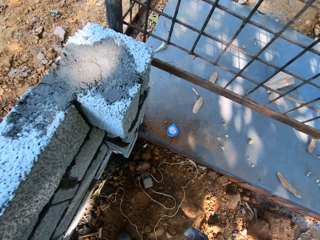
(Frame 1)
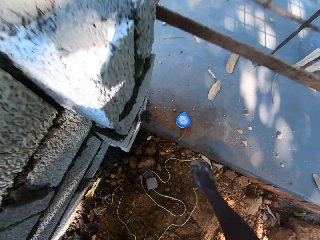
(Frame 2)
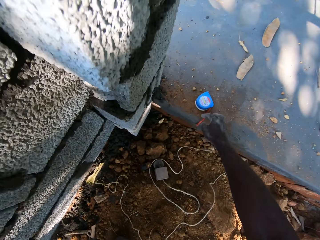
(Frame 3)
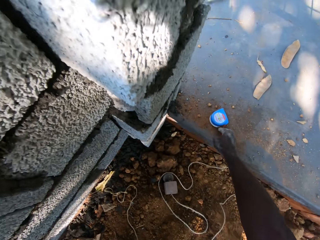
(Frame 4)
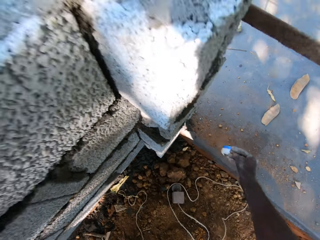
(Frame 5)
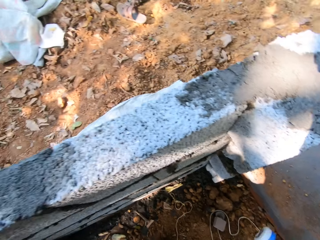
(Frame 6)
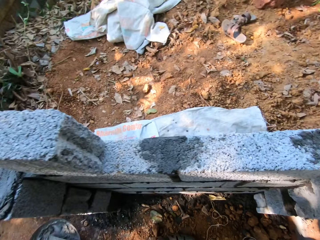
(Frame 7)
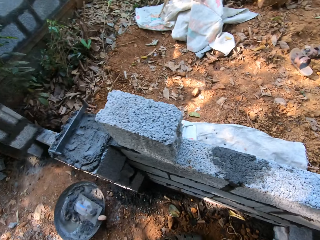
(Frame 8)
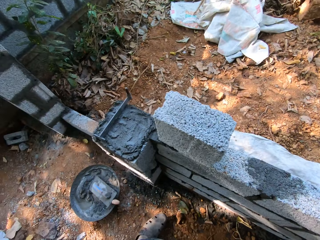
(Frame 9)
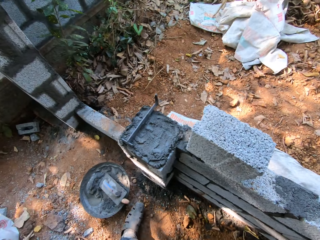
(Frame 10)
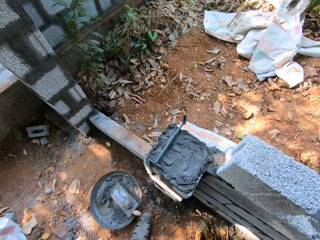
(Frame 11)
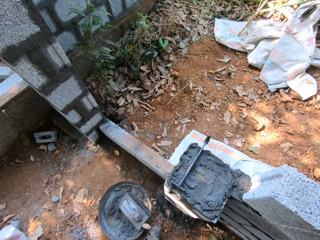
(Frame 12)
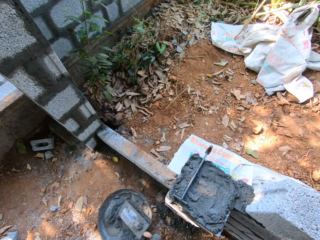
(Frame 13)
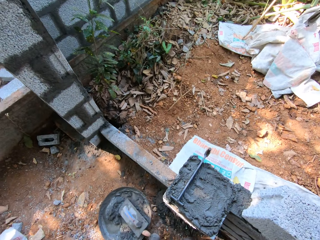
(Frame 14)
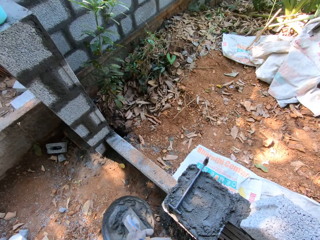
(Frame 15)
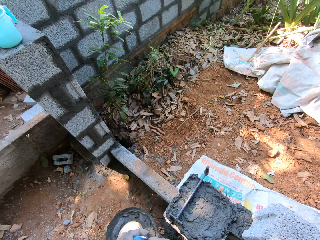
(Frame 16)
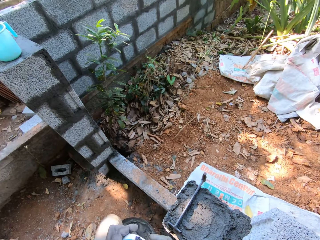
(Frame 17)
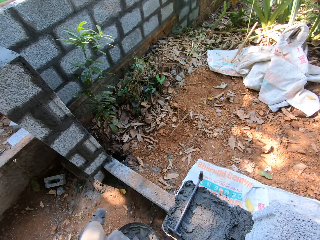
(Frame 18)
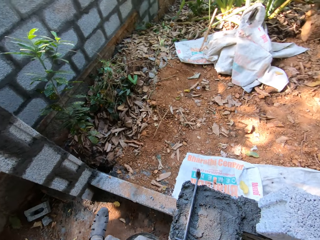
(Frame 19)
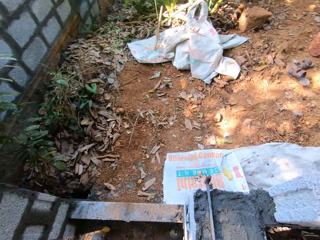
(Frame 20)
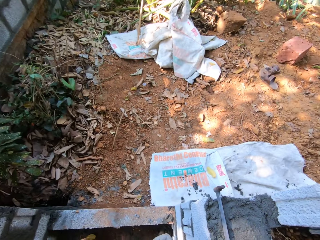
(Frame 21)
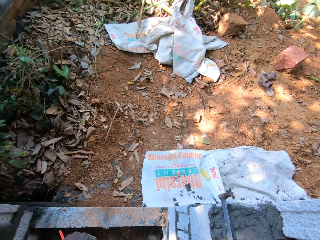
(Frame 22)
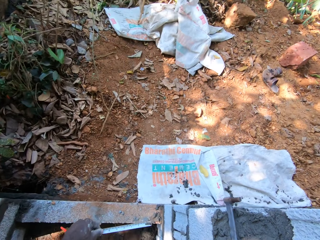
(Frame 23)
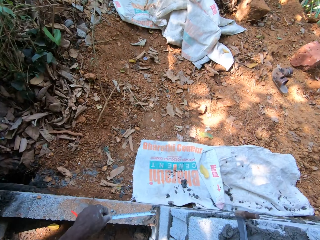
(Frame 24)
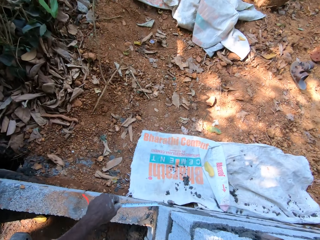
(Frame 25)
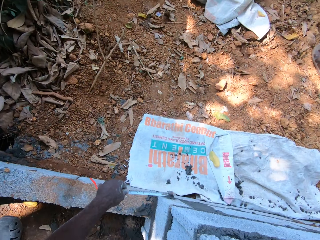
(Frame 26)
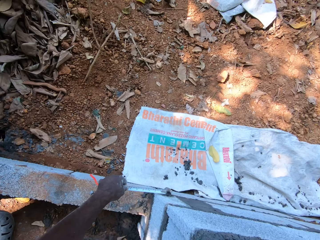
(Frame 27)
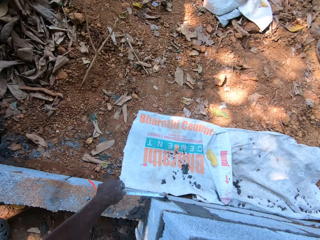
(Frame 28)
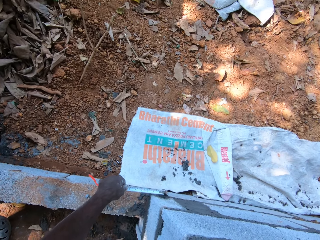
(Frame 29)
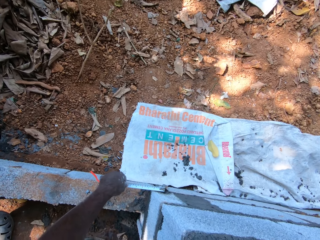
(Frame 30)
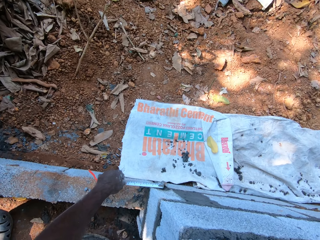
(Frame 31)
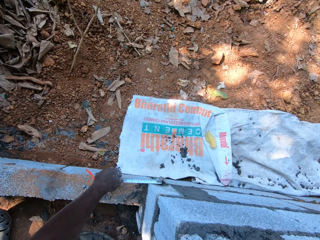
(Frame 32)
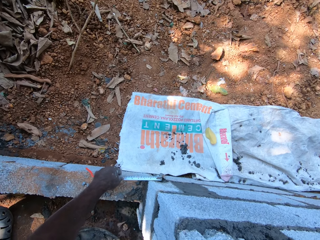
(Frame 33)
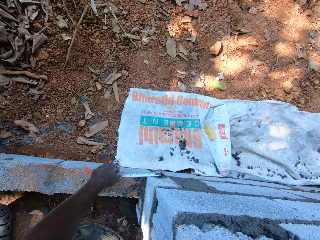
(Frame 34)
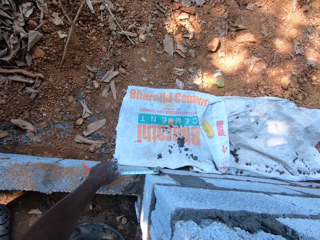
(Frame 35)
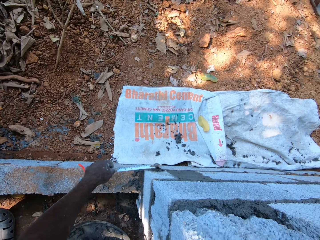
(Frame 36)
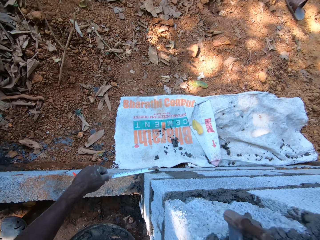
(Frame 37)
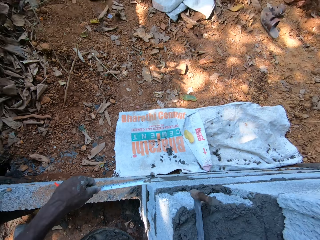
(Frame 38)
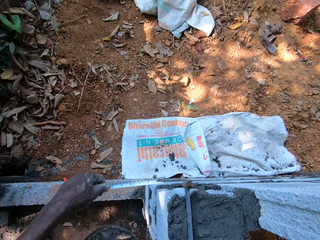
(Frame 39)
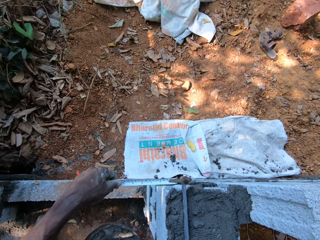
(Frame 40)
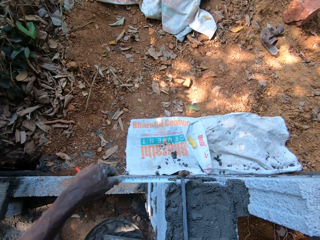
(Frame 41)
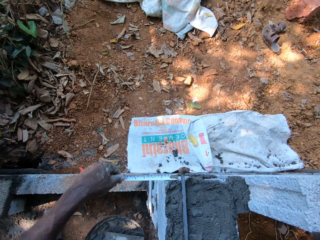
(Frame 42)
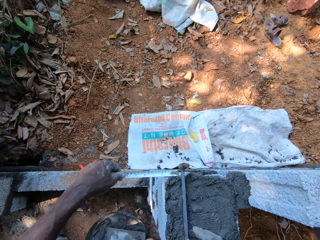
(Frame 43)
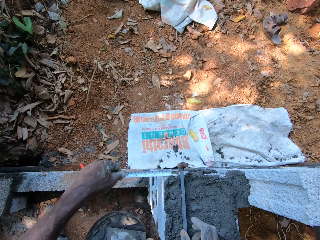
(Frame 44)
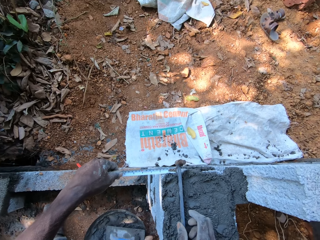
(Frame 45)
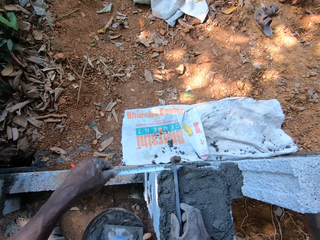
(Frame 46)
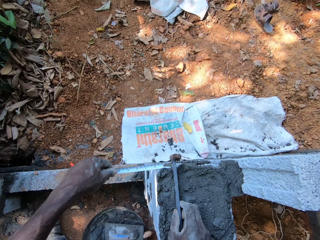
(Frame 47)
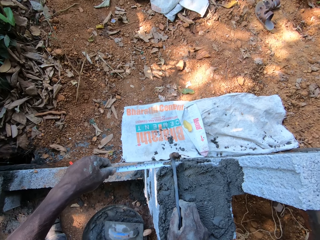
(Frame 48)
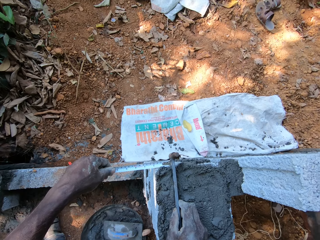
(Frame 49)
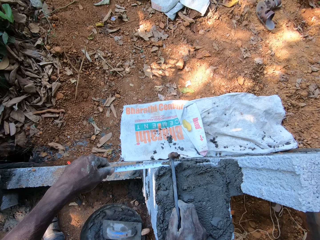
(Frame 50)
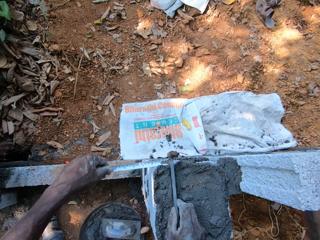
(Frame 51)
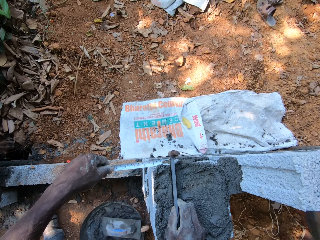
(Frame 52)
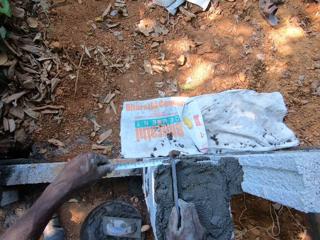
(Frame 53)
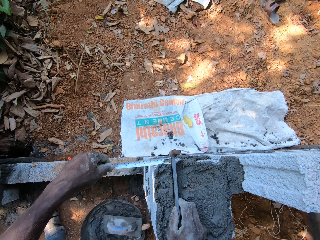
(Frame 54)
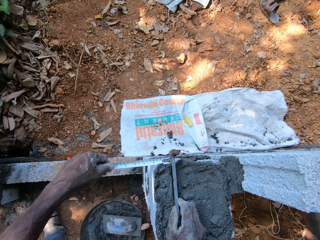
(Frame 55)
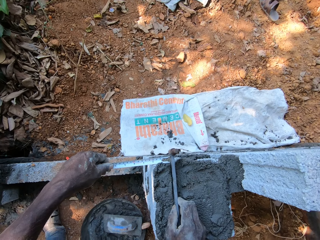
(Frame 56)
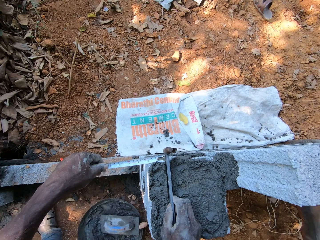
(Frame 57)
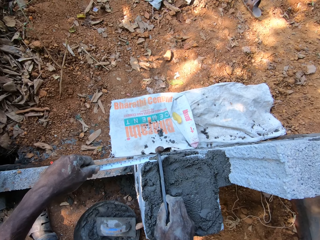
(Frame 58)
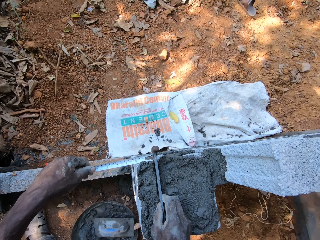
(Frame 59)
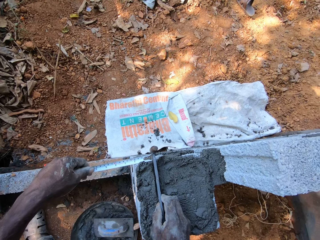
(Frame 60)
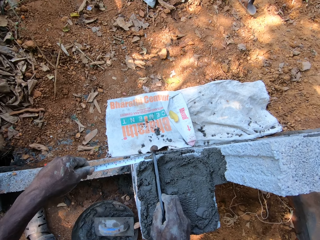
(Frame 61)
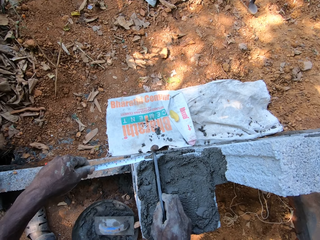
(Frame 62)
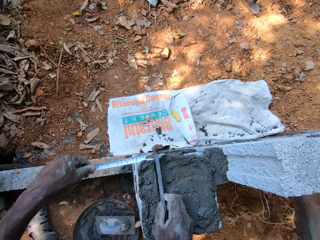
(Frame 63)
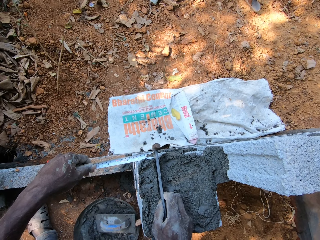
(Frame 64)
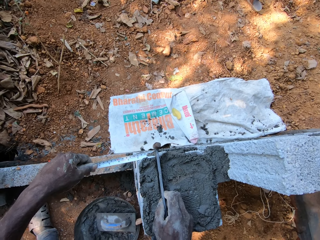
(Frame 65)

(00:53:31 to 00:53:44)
The camera wearer picks a measuring tape from the ground with his right hand. He holds the measuring tape with both hands. He extends the measuring tape with both hands. He measures the concrete block with the measuring tape with his left hand. He holds the metal rod on the concrete block with his right hand.

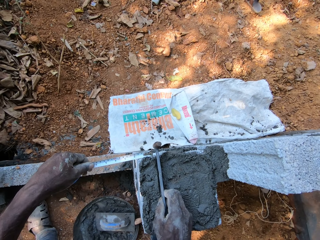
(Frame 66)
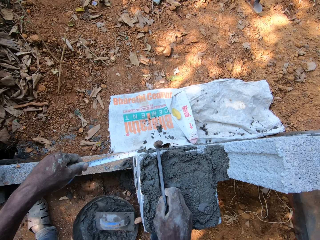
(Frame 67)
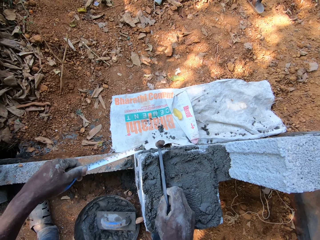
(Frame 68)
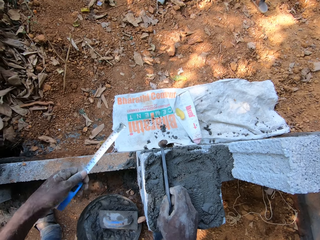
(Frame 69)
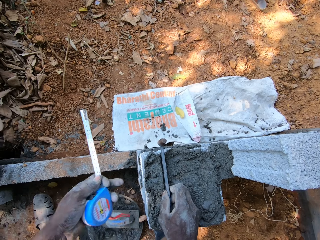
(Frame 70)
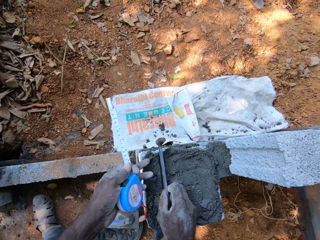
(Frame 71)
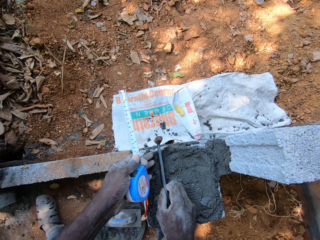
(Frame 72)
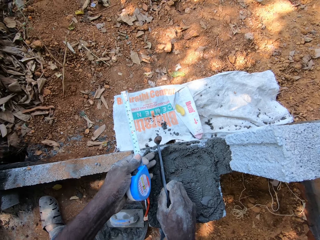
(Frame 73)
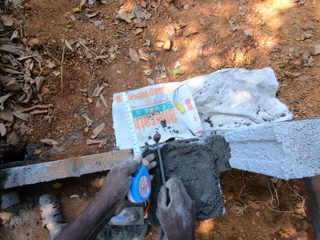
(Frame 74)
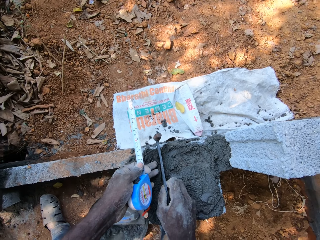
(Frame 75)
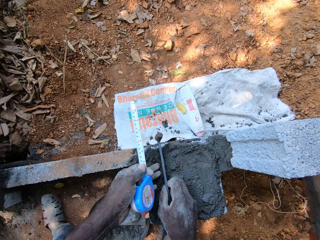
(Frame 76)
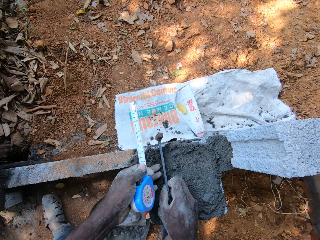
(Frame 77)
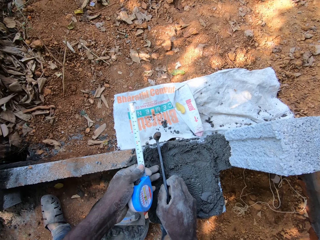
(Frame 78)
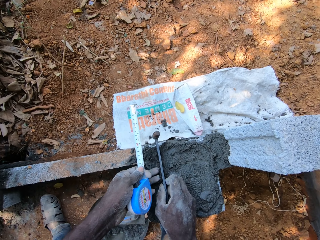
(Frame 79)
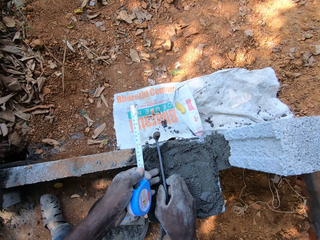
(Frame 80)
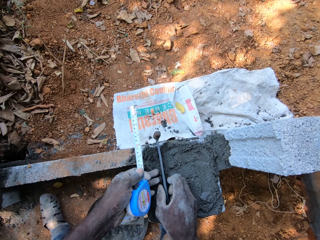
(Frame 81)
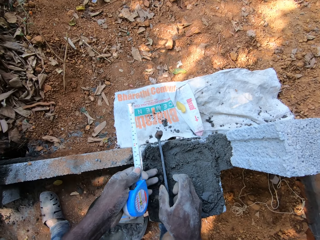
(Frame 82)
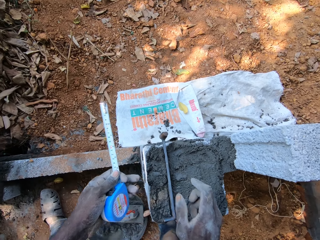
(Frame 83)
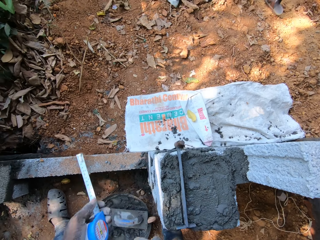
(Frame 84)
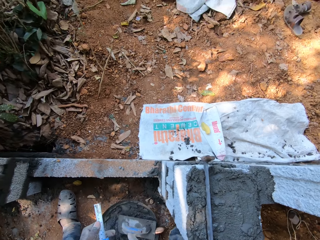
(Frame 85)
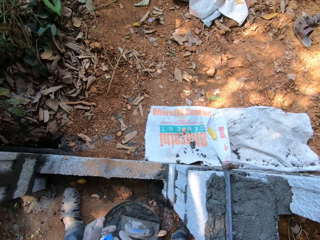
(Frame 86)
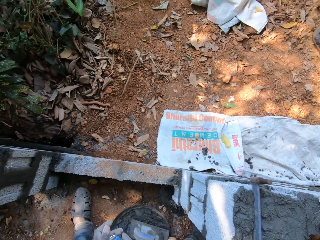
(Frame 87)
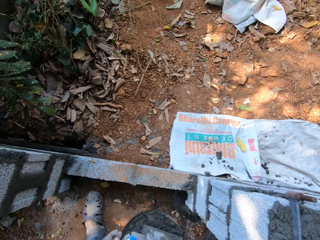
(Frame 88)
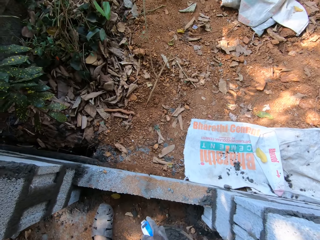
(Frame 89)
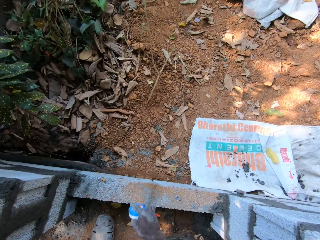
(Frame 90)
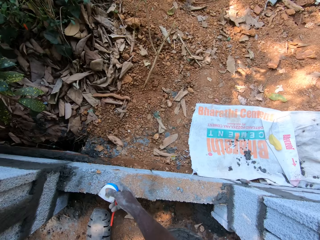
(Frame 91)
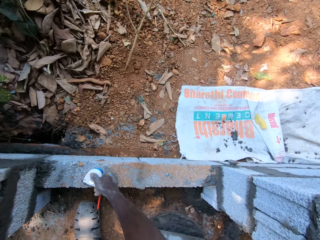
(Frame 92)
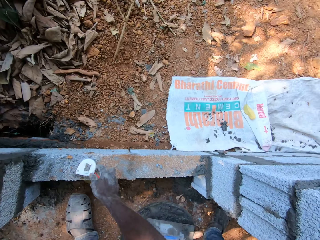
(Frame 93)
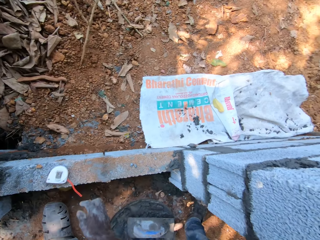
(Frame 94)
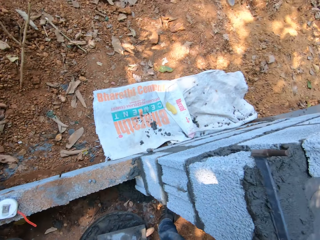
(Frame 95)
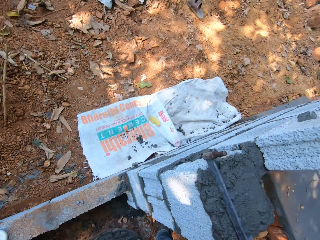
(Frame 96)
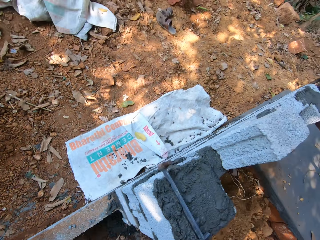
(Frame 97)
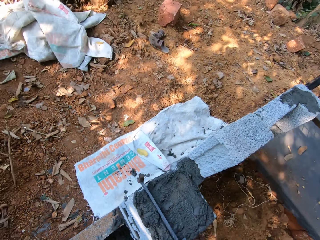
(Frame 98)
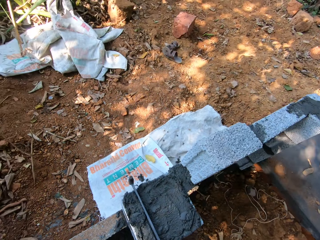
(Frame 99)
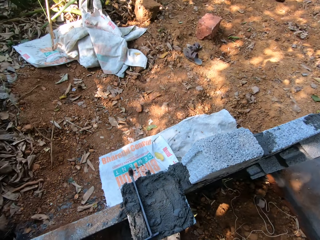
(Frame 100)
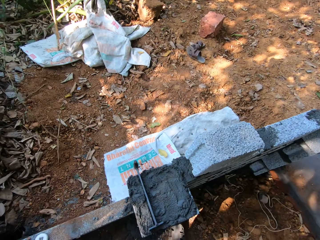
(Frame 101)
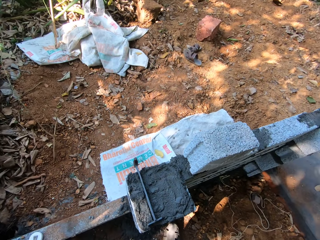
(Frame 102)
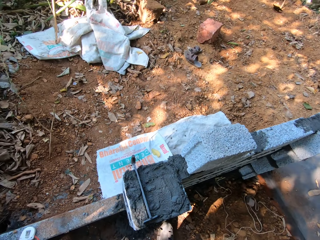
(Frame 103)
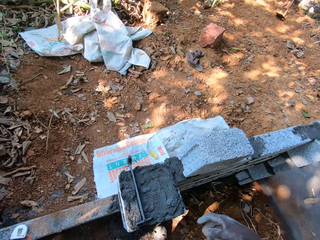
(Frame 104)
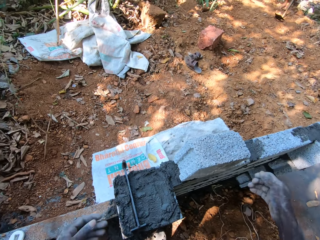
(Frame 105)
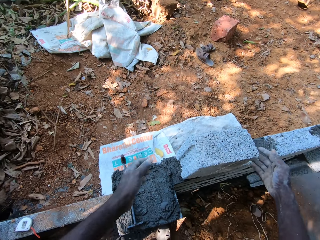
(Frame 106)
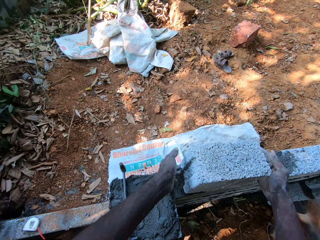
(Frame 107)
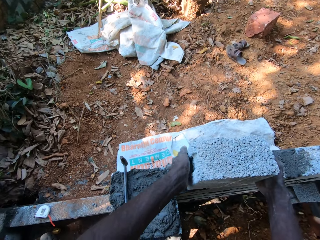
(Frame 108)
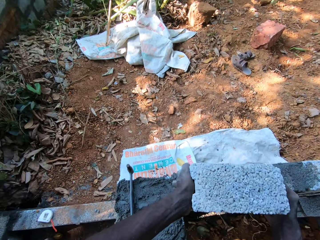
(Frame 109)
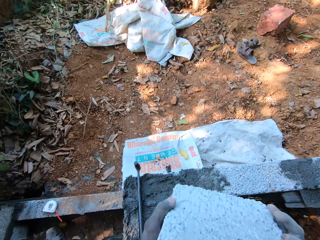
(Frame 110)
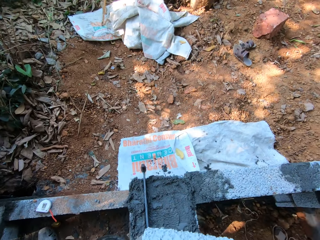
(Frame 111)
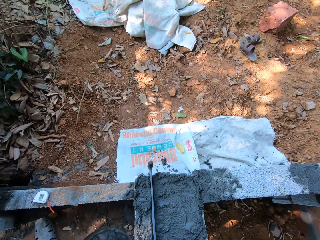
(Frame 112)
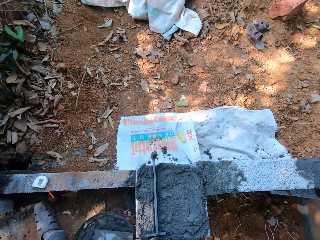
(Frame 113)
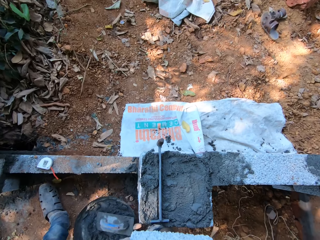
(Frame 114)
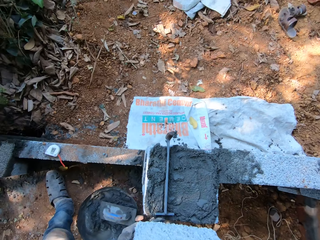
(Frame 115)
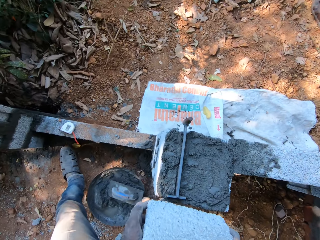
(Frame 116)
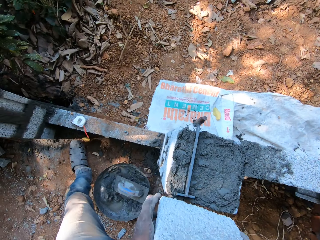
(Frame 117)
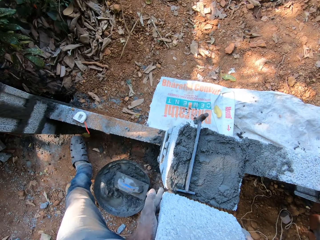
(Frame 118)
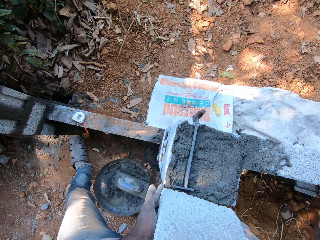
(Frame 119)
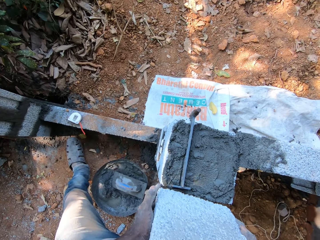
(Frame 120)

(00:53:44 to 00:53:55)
The camera wearer moves his left hand across the cementing materials. He spreads the cement on the wall with his finger. He closes the measuring tape with his left hand. He holds the measuring tape with both hands. He drops the measuring tape on the concrete block with his right hand. He picks the concrete block or brick from the concrete block with his right hand.
